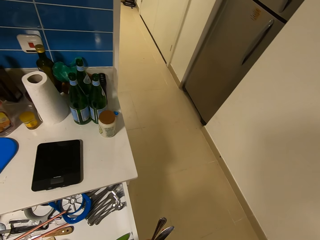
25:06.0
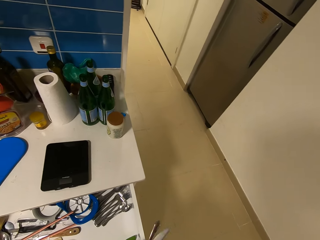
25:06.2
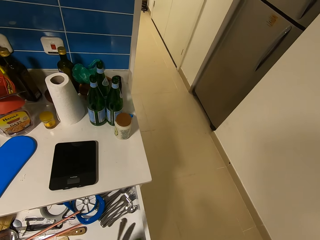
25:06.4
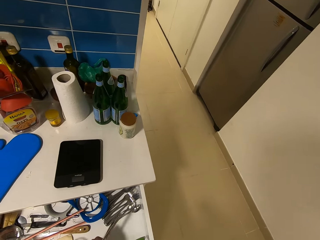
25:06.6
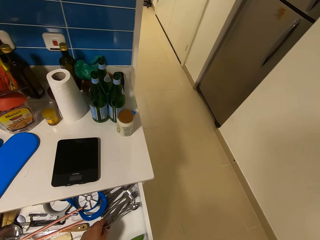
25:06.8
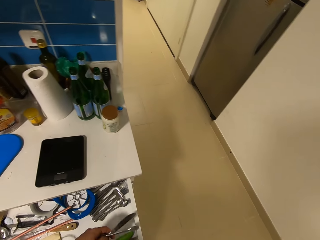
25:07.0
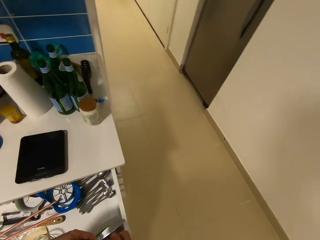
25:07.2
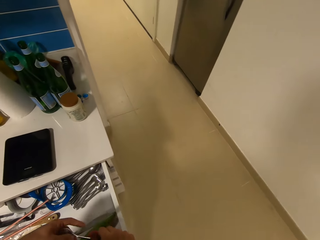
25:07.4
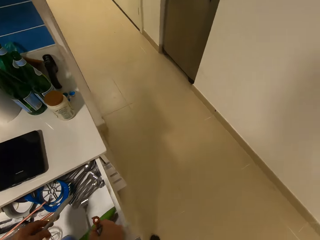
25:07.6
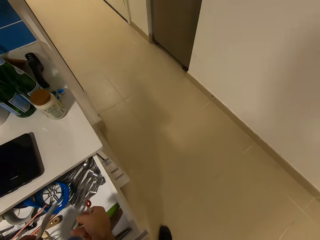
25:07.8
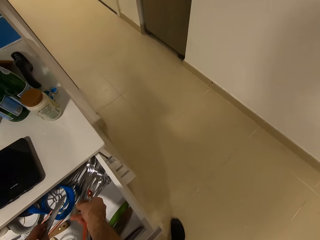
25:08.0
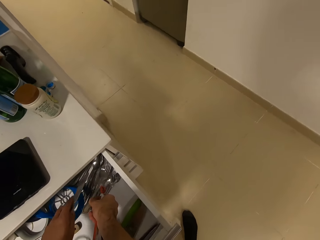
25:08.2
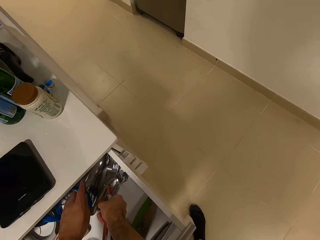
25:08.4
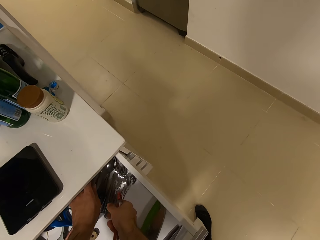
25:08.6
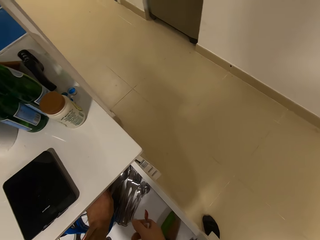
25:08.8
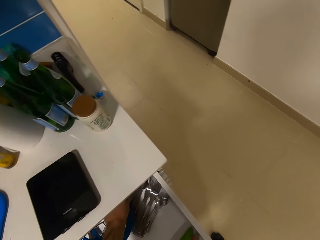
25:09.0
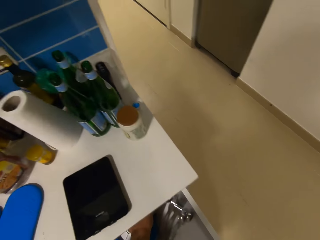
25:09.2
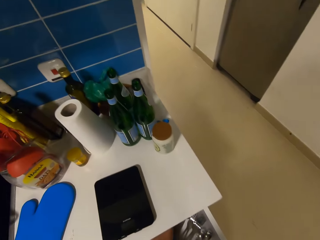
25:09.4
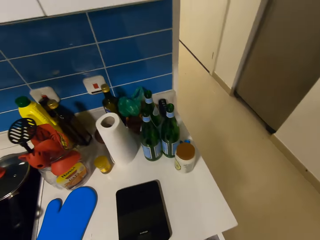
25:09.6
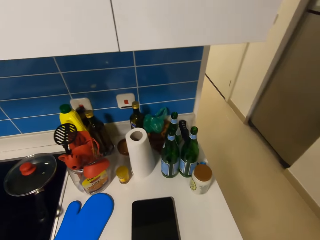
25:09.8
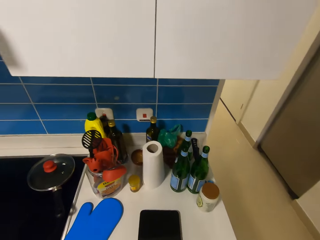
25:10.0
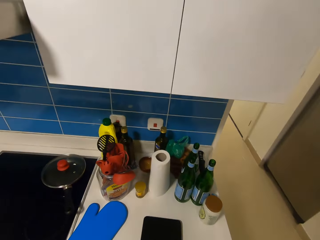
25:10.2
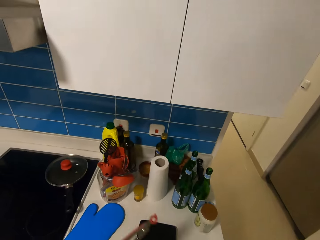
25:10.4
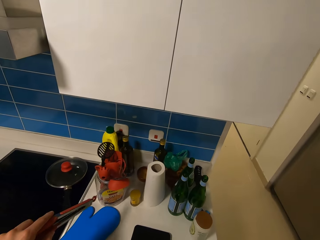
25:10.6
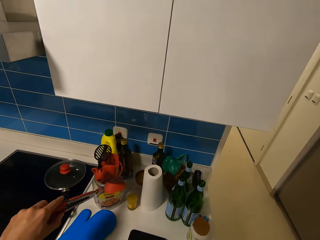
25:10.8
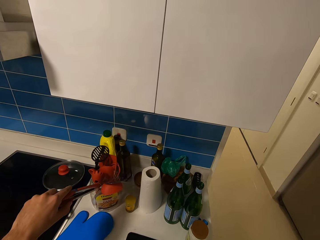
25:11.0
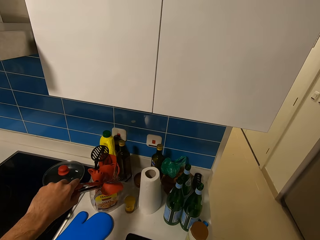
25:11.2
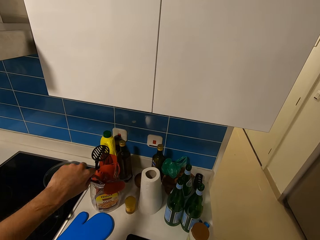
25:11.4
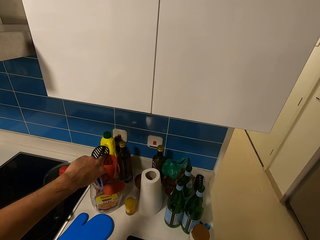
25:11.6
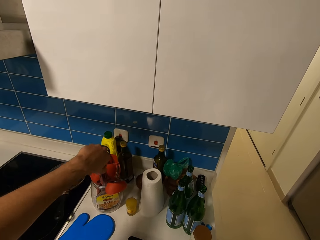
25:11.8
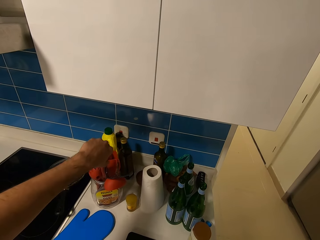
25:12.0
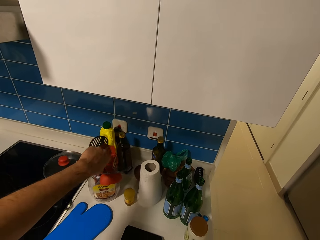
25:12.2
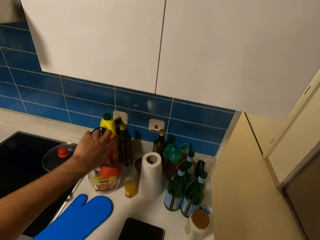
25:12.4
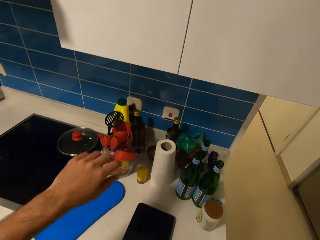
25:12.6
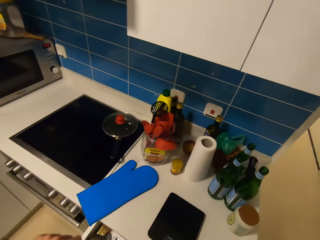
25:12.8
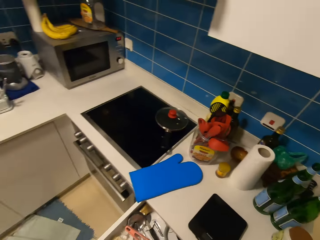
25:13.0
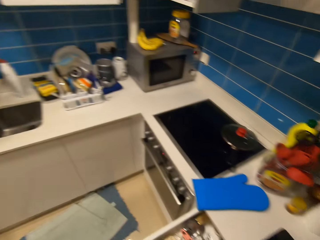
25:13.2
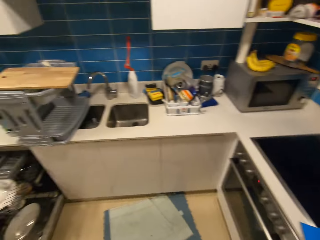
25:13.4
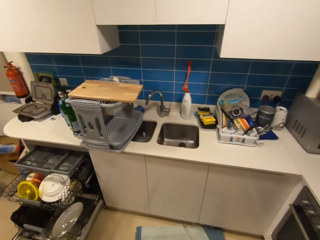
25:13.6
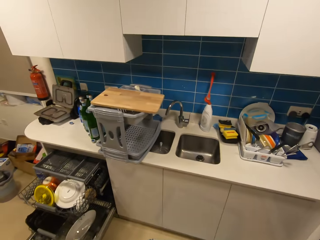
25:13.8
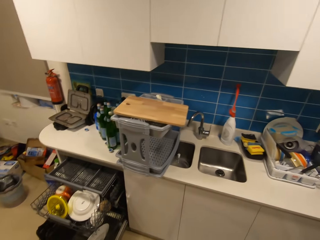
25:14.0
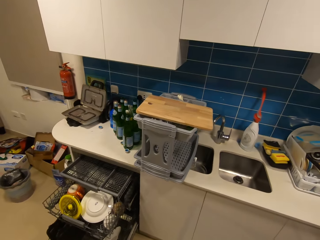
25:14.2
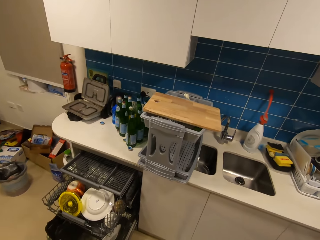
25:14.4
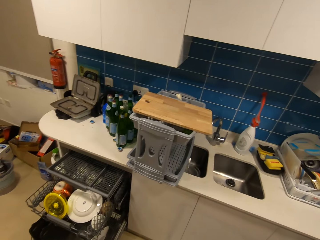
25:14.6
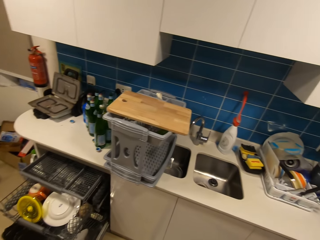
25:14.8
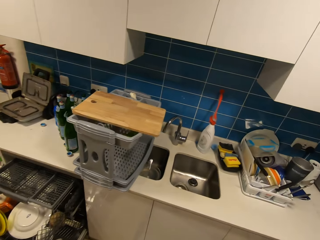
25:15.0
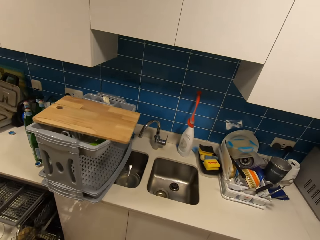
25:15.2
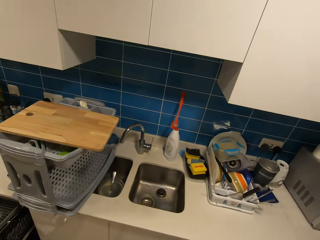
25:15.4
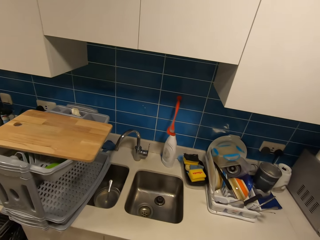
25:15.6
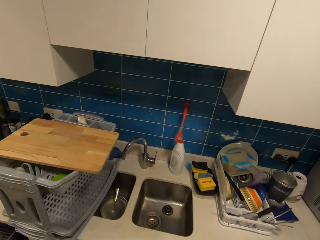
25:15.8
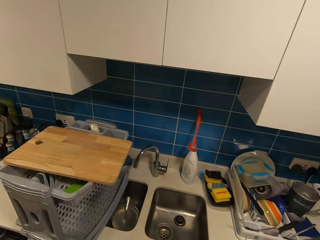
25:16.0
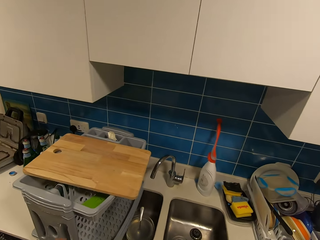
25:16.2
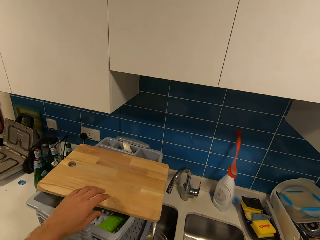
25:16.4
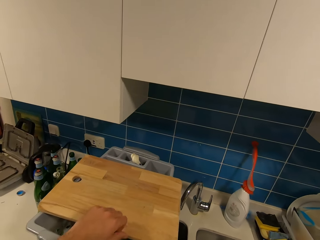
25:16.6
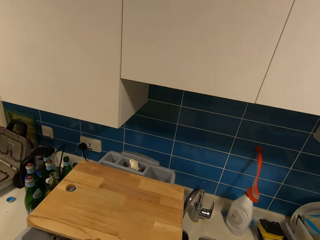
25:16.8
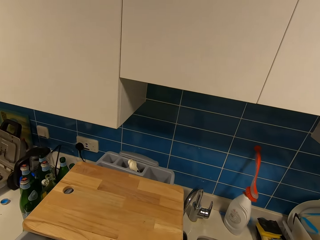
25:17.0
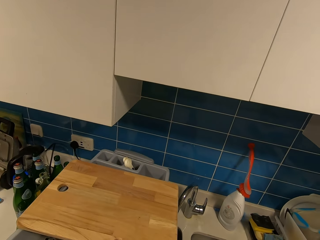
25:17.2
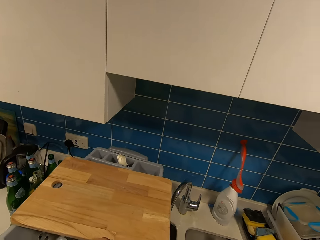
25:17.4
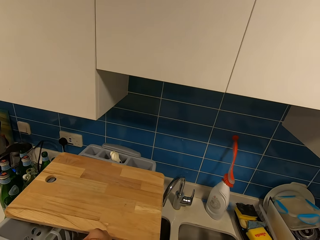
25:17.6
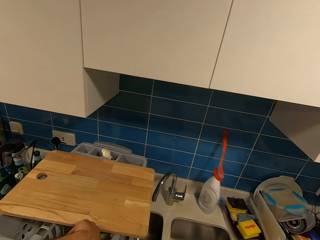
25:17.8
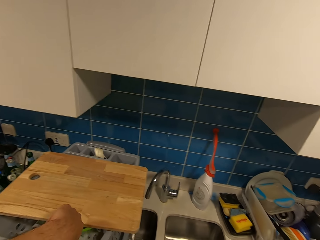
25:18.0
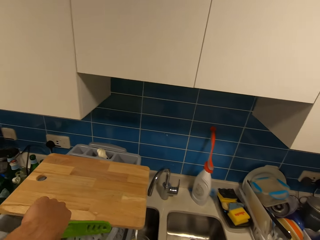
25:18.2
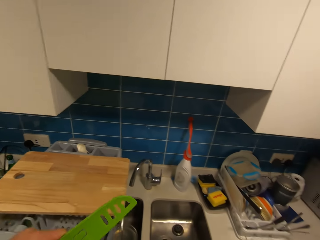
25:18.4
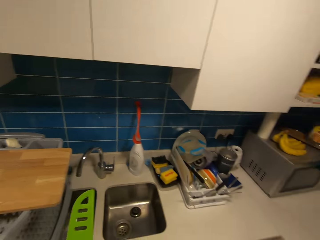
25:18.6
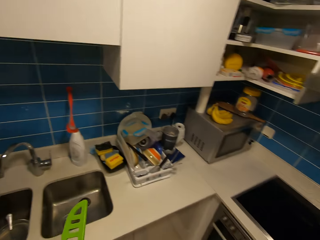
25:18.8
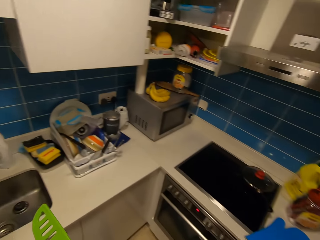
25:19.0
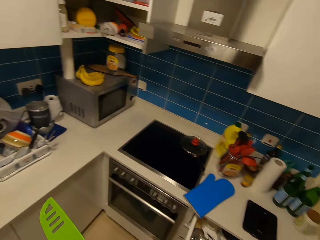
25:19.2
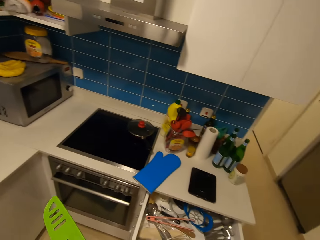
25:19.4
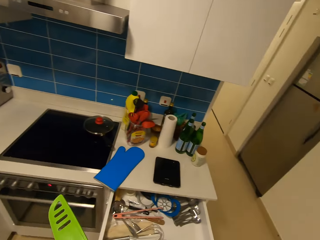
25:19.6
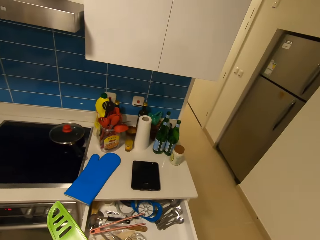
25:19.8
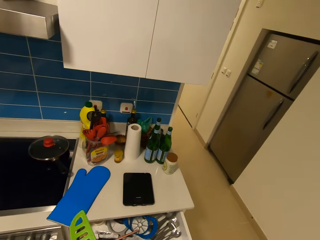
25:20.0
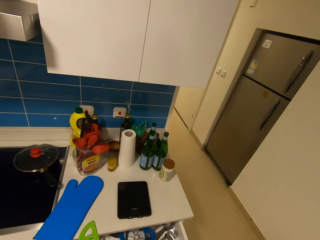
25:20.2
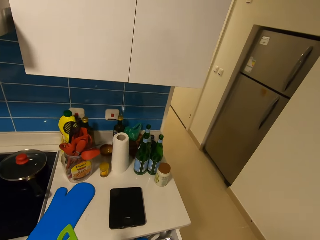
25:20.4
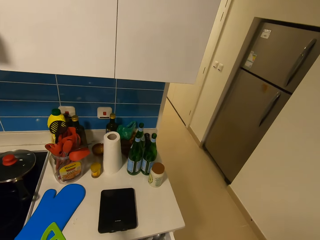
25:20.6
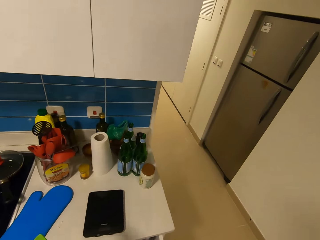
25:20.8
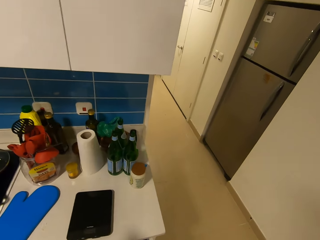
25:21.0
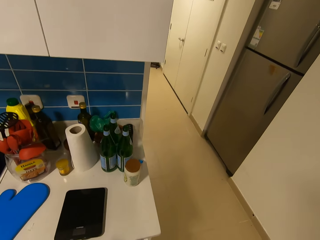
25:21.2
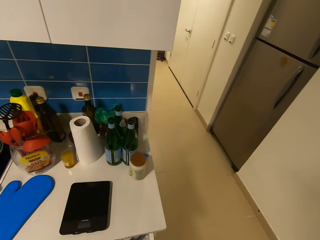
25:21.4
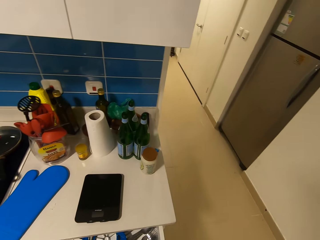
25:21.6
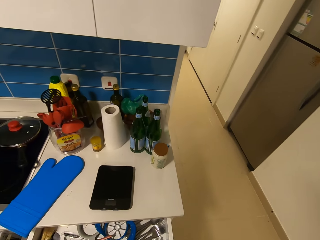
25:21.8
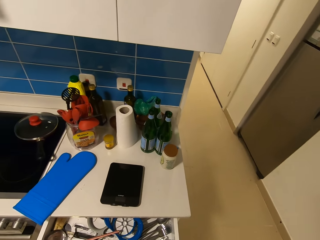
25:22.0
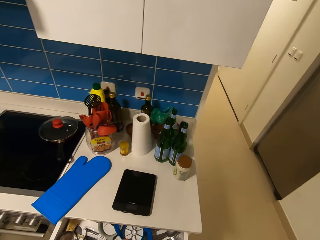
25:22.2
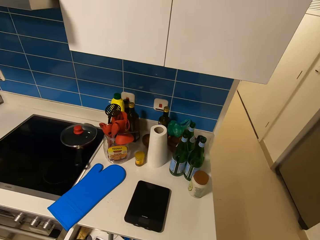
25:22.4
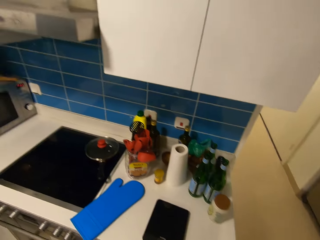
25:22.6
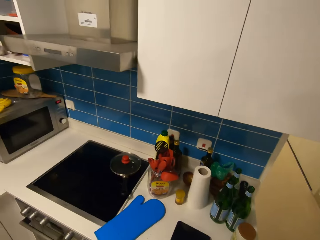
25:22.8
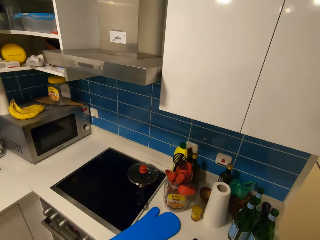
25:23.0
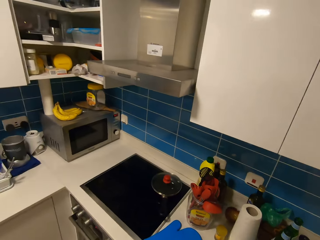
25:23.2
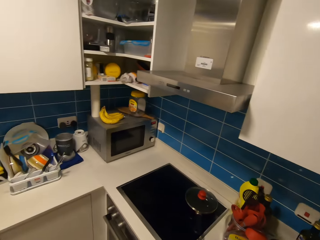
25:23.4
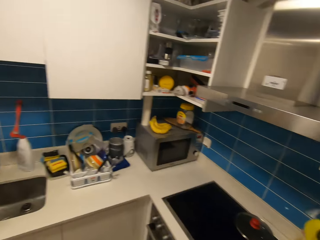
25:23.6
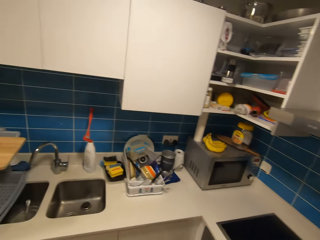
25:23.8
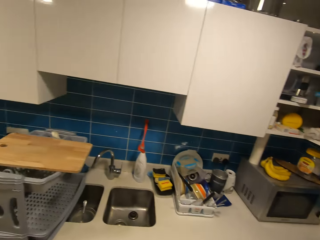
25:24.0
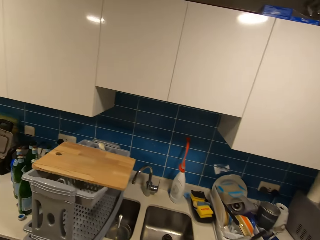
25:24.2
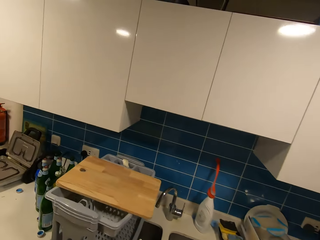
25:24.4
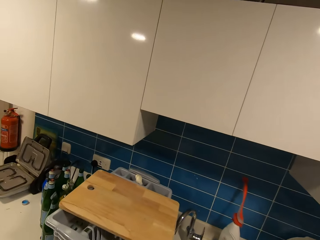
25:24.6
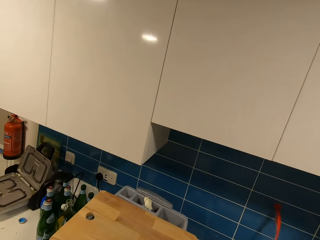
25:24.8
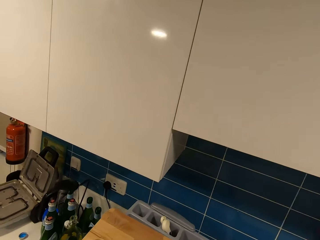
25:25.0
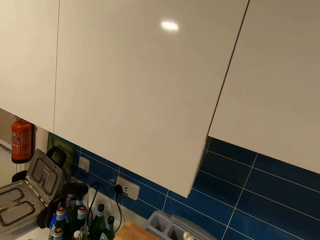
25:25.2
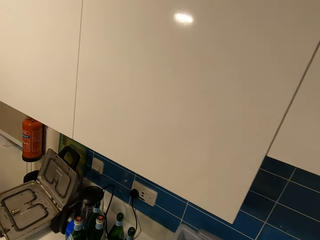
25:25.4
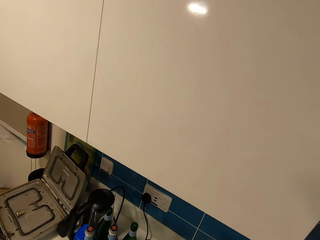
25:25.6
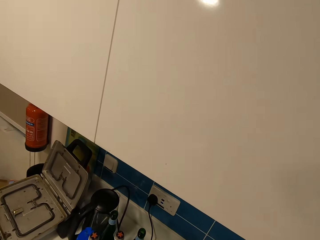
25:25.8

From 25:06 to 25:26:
The camera wearer puts the spoon in the drawer. They put the fork in the drawer. They look around. They put the wine opener in the tin. They walk and look around. They walk, look around and pick something in the dish rack. They walk, look around and put something in the drawer. They walk and pick the chopping board on the rack.

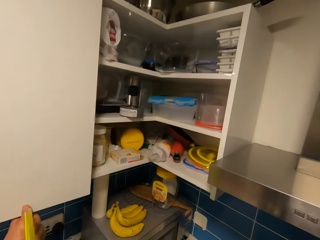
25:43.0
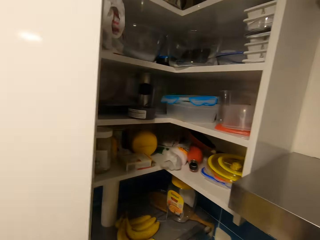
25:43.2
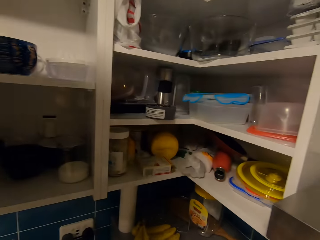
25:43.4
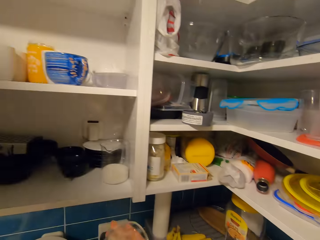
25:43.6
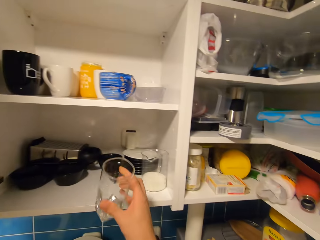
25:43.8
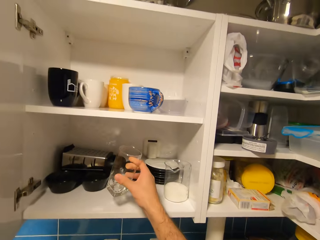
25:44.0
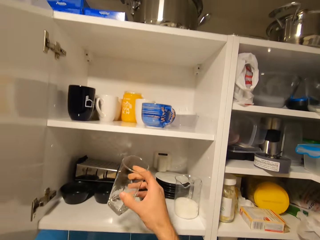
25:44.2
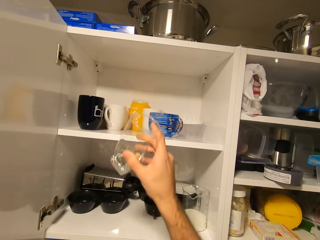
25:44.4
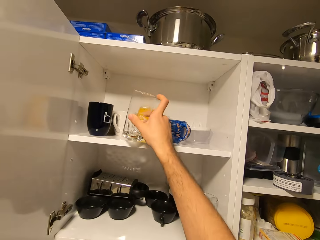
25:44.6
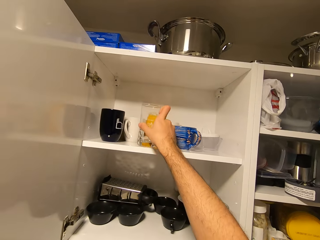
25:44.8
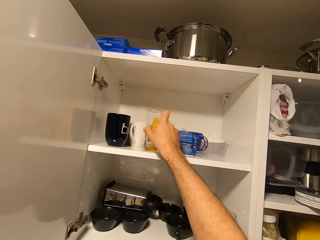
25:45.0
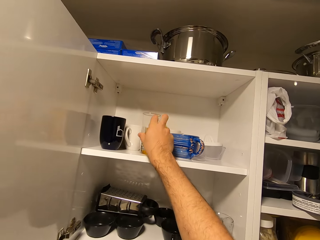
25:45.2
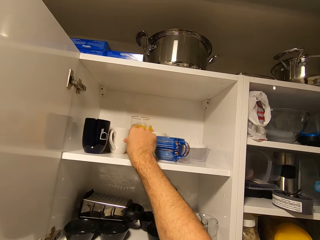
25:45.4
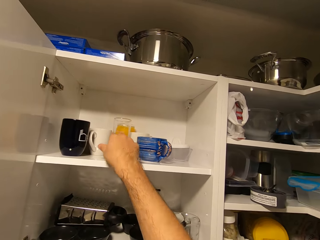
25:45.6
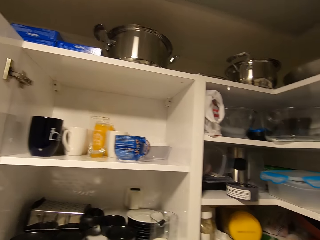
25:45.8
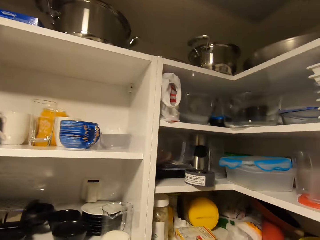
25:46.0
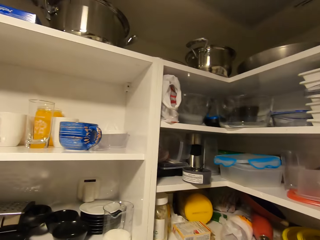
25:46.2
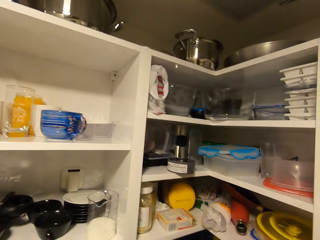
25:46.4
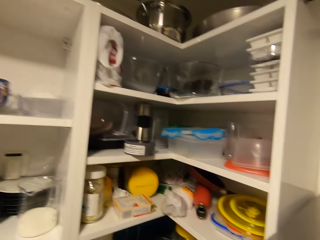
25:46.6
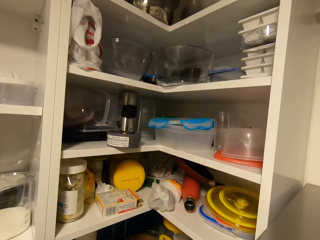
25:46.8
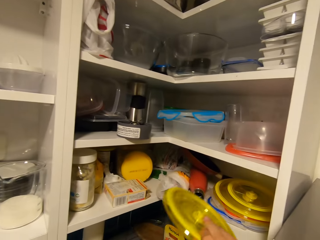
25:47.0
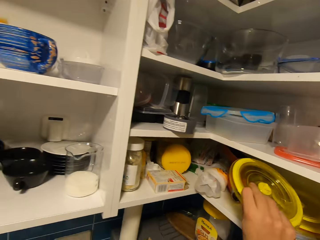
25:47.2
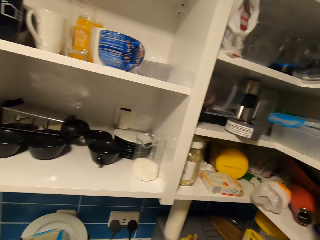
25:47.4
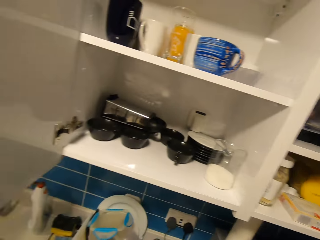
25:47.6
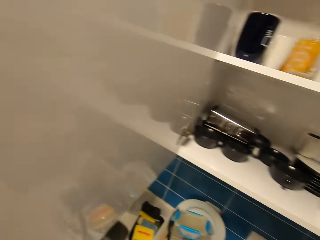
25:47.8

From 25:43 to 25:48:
The camera wearer opens the cabinet door. They put the glass in the cabinet, in the shelf. They put a lid in the cabinet.
